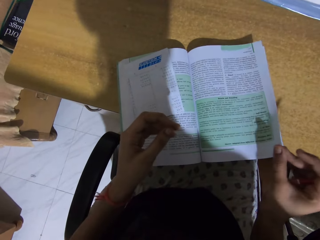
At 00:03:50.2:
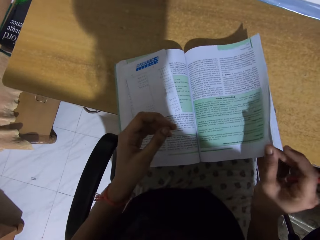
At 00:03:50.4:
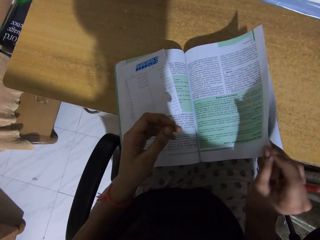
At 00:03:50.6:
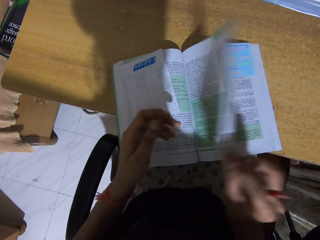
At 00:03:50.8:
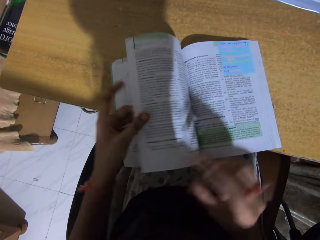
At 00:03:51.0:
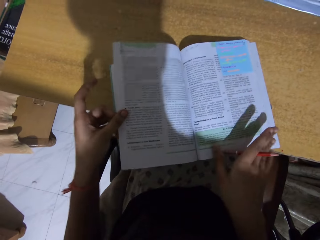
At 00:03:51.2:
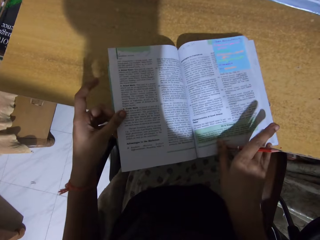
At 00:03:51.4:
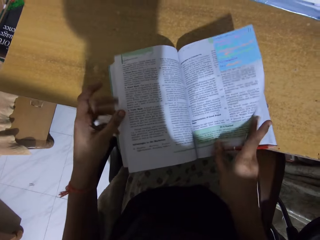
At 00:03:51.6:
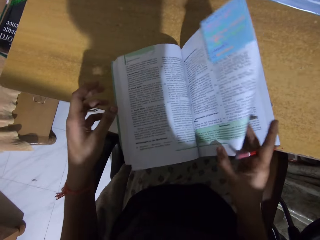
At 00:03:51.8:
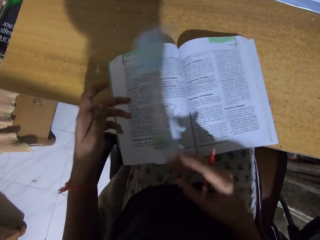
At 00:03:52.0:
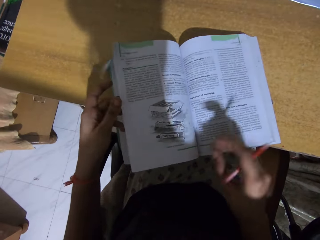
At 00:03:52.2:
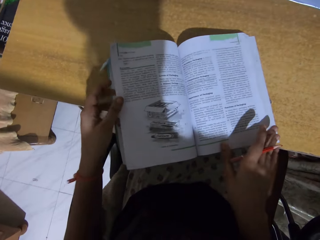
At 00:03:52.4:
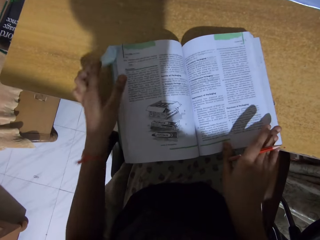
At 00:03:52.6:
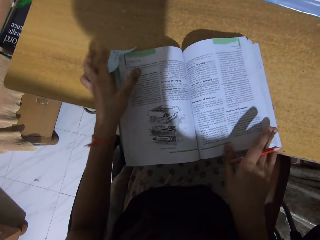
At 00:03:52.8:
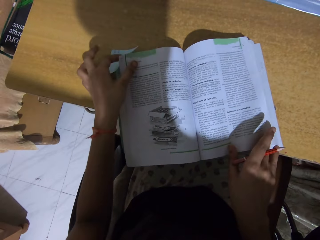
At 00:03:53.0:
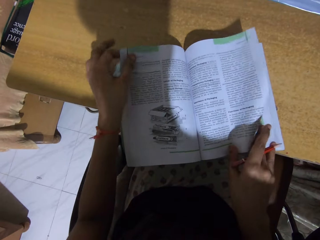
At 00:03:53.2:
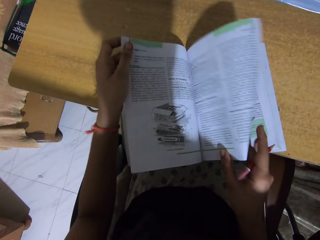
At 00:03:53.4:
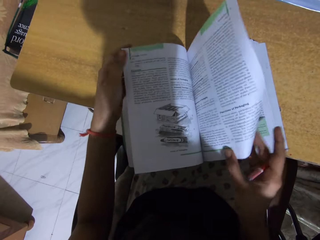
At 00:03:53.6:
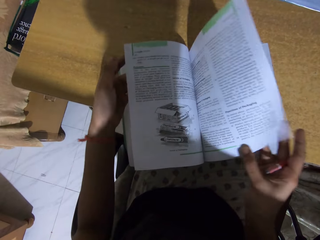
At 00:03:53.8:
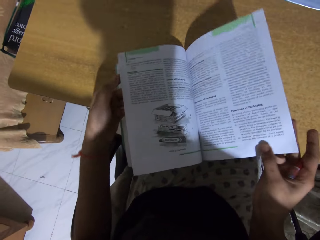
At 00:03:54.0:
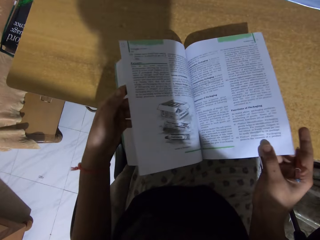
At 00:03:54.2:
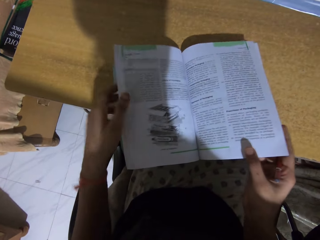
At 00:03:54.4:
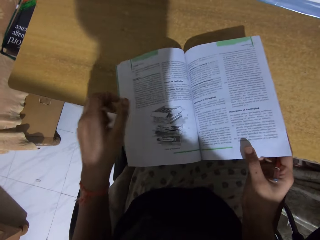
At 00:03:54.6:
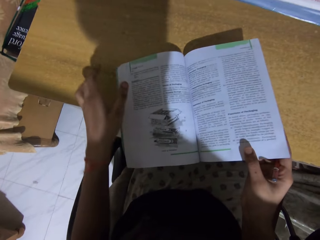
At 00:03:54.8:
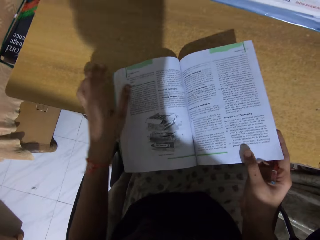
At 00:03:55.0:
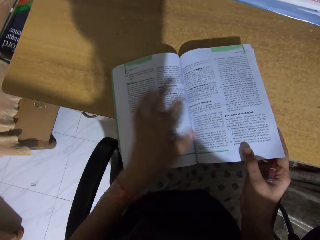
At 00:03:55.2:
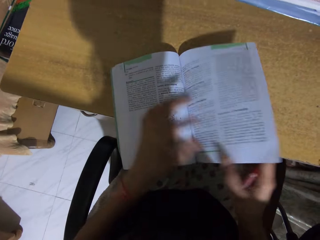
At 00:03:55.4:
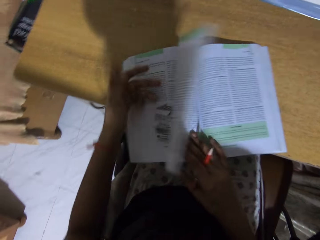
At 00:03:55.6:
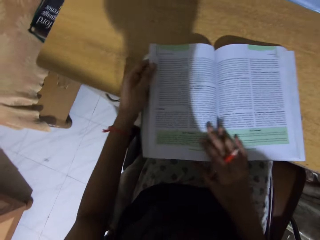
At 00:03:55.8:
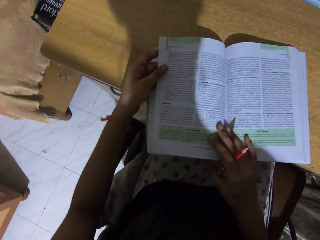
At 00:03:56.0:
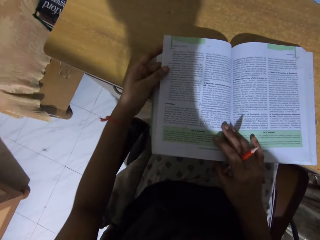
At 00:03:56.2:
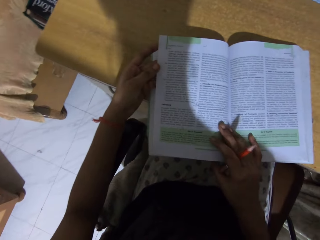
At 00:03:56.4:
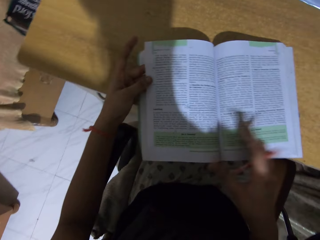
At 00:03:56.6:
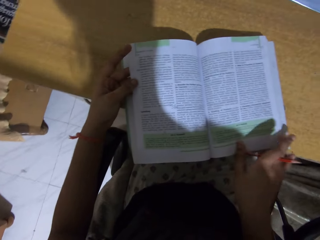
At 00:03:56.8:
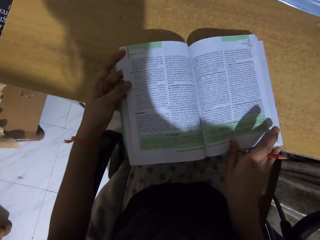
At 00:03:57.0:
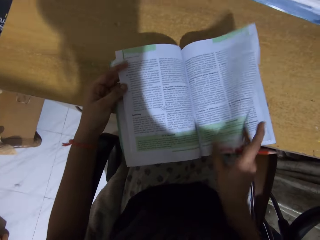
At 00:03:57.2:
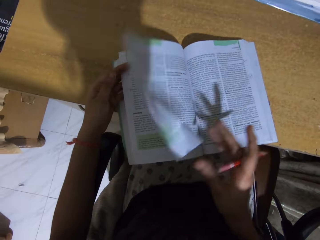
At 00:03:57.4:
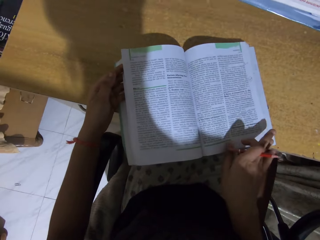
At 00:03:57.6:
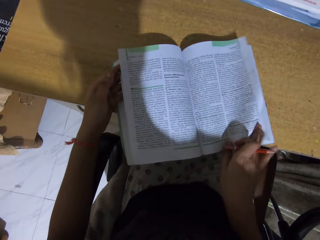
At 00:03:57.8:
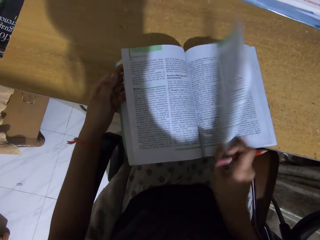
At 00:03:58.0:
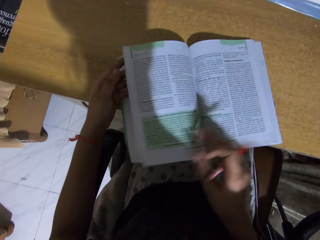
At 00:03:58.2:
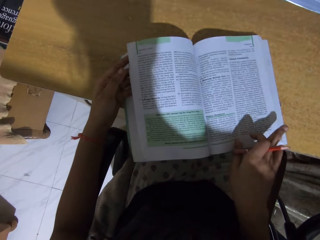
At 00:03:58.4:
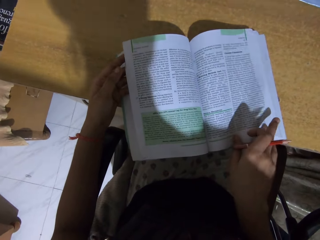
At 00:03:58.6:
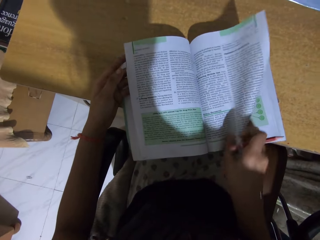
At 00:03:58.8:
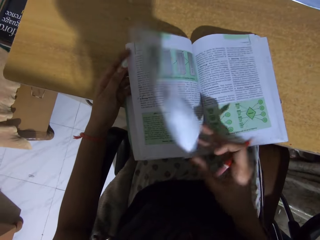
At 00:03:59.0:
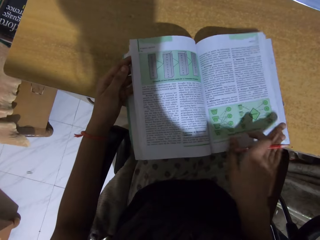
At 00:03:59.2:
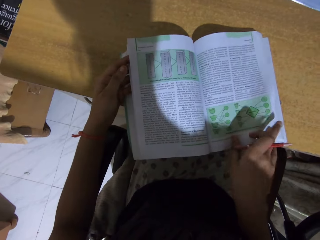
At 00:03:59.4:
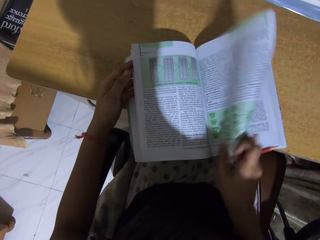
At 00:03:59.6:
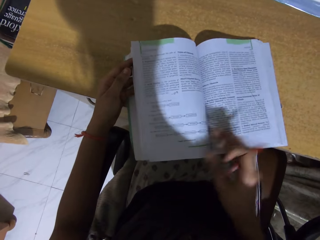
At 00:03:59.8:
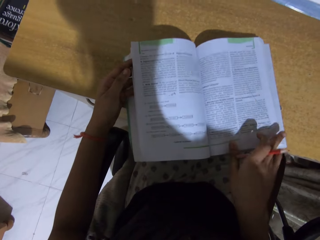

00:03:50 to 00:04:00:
The camera wearer moves the paper. They open the book pages.

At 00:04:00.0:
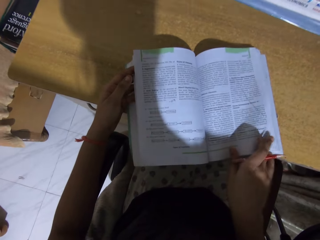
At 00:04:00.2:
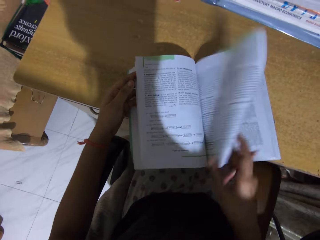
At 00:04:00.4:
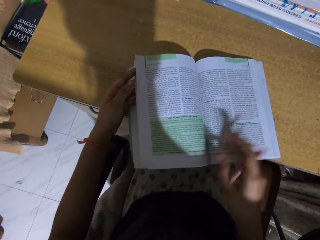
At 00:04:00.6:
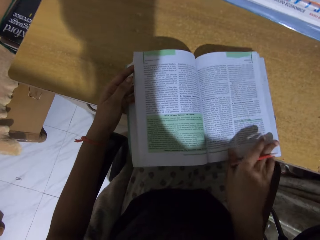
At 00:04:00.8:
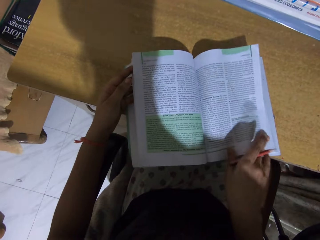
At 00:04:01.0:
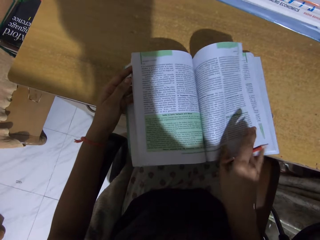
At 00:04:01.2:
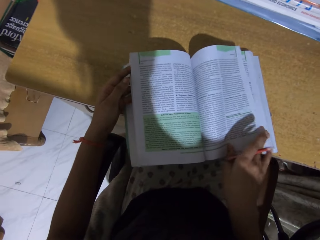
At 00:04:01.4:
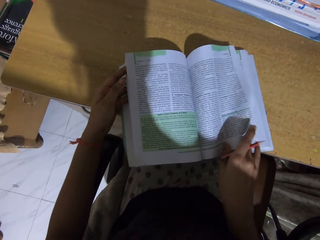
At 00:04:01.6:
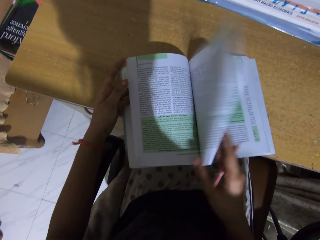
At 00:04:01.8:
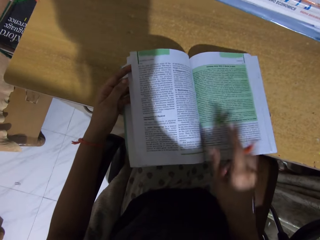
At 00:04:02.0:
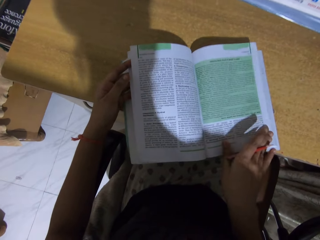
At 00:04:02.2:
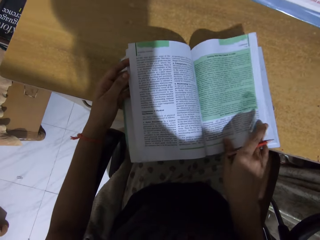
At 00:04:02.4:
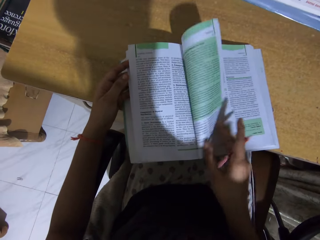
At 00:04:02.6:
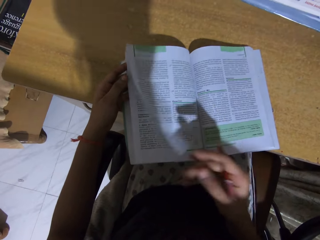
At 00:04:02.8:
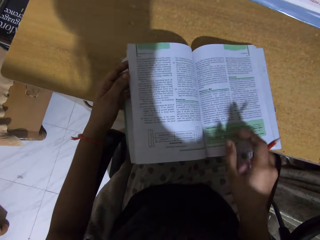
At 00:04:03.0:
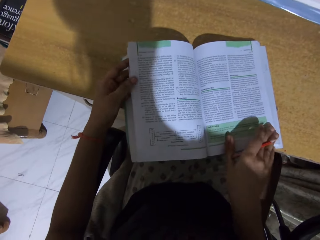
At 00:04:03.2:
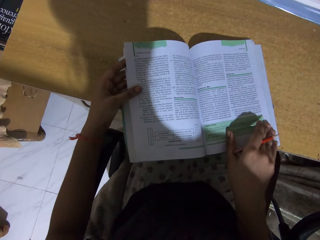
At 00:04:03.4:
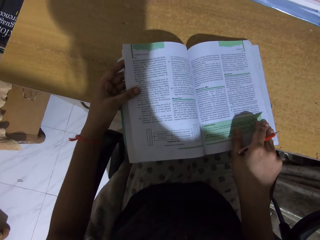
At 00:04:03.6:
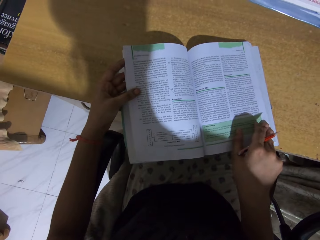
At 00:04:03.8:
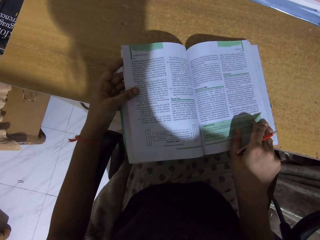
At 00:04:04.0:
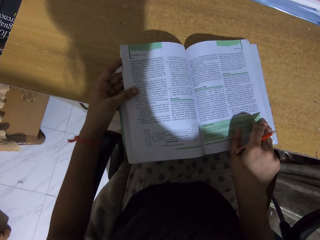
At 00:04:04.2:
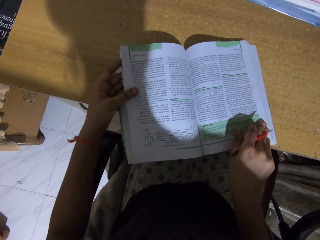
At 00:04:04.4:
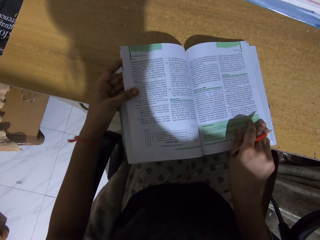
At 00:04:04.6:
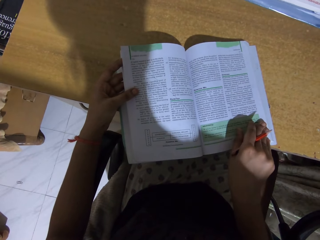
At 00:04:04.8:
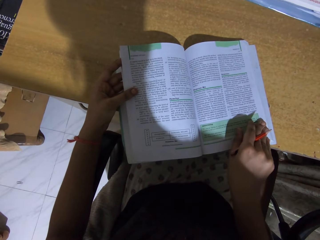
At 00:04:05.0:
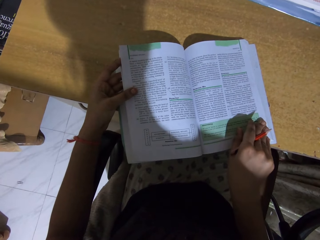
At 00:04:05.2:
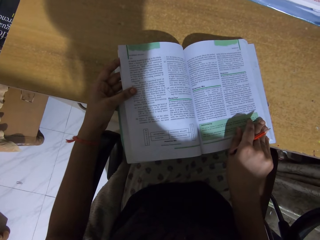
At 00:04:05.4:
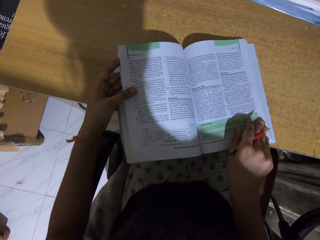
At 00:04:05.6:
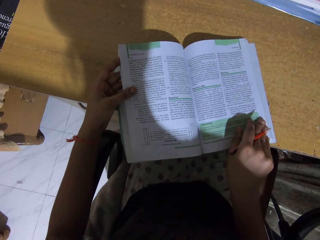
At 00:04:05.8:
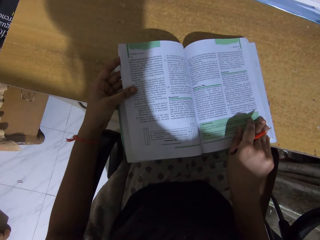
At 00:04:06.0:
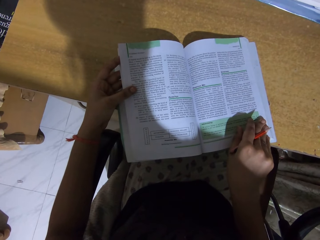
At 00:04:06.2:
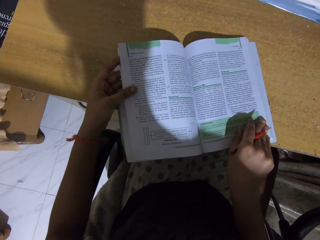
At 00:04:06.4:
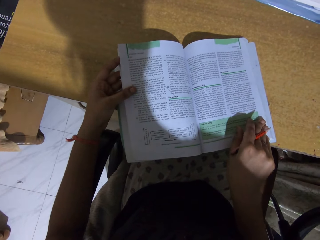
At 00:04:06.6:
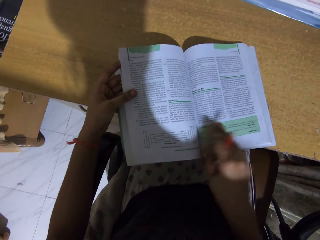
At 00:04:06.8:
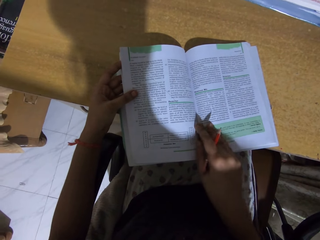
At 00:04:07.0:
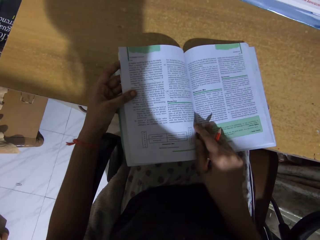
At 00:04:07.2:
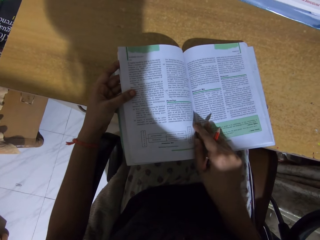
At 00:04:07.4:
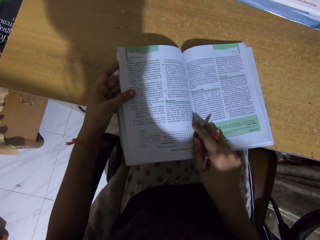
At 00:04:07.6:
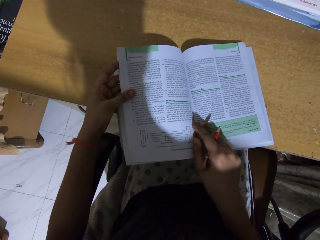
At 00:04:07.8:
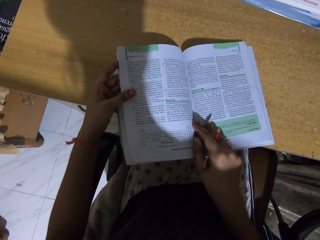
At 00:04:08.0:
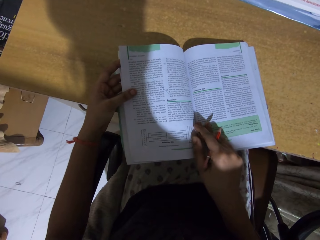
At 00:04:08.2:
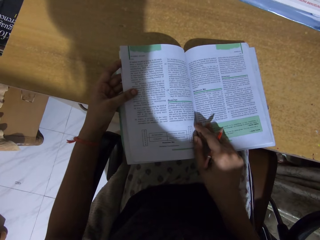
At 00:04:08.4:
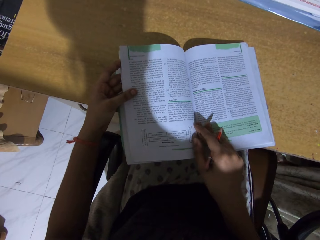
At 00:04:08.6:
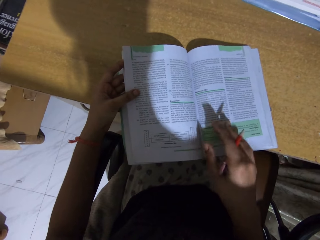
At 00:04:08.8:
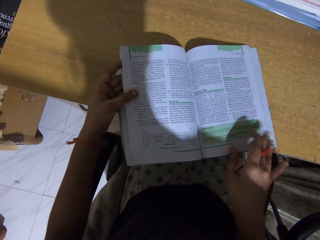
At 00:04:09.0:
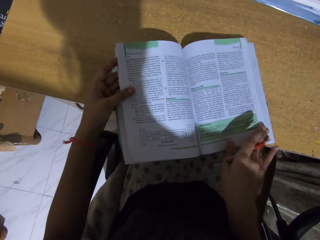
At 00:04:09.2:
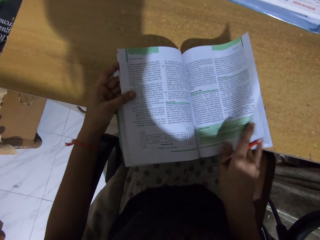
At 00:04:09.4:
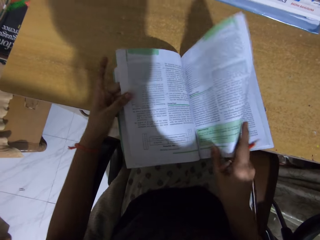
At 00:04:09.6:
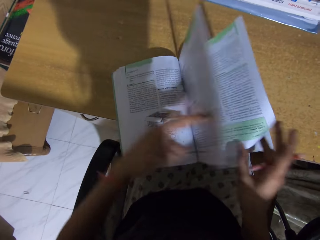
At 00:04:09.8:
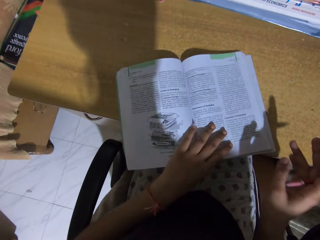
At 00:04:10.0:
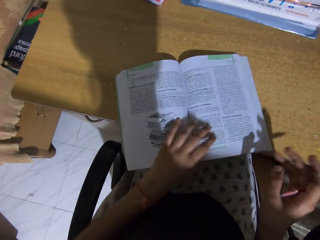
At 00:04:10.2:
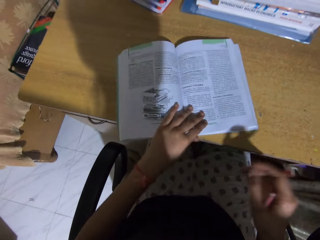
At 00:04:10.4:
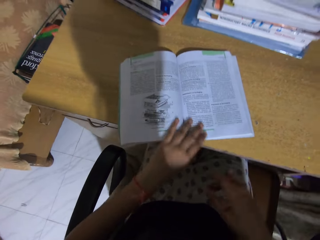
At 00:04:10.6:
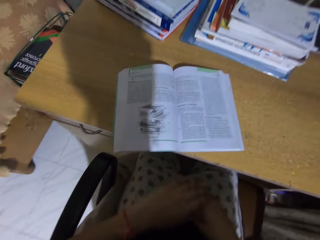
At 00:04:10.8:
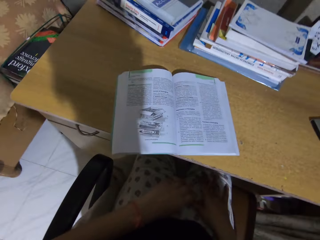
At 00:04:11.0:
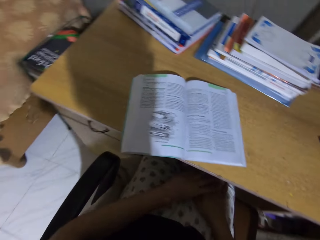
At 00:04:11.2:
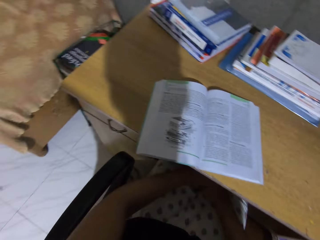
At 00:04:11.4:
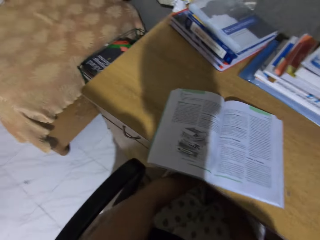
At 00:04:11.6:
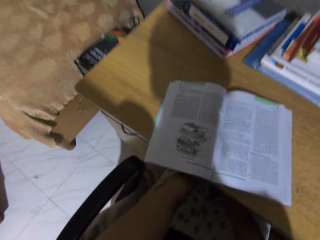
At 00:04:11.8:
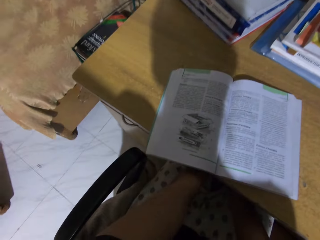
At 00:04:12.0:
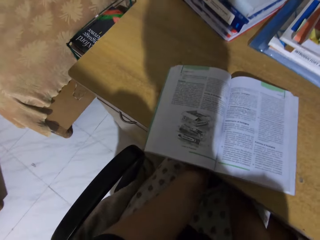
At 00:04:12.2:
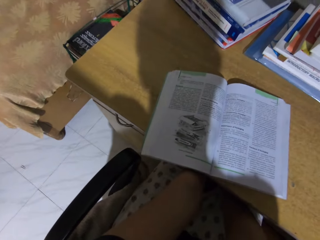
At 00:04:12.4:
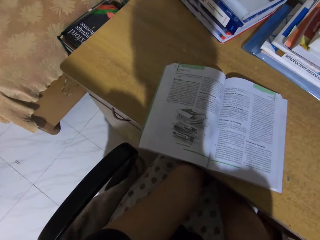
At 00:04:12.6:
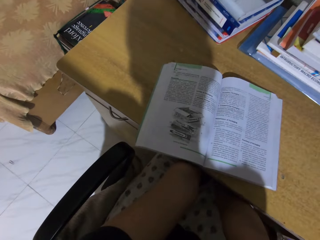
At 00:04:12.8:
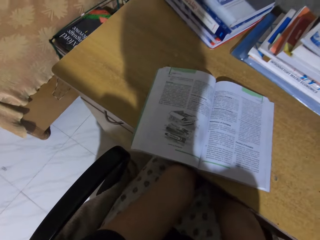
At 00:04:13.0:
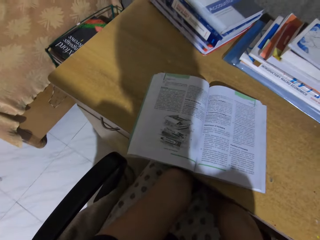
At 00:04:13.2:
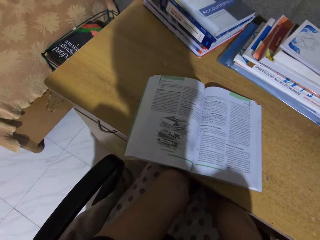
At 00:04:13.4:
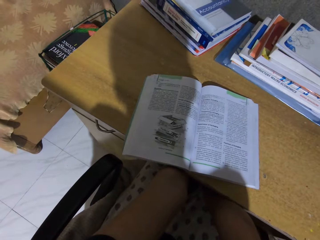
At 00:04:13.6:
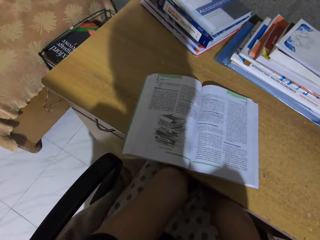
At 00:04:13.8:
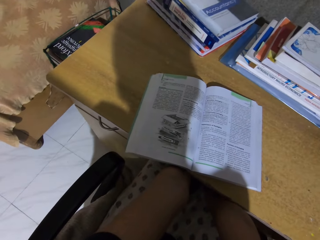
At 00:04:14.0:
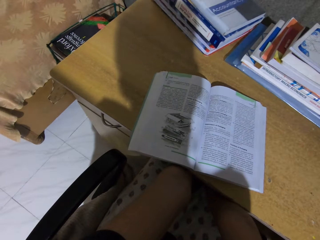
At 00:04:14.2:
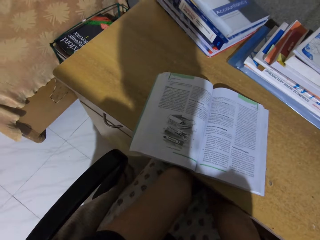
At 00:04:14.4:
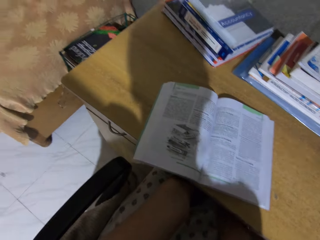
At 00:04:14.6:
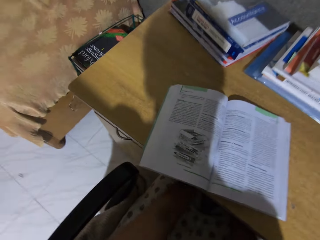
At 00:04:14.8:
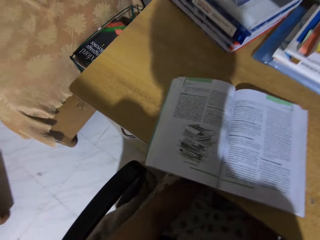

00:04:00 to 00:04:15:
The camera wearer reads the book. They turn the pages of the book. They move the book. They read the book.
